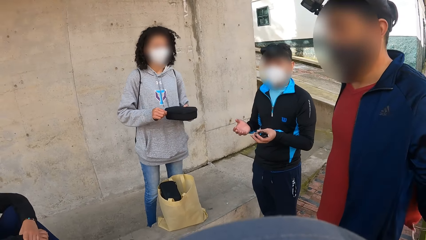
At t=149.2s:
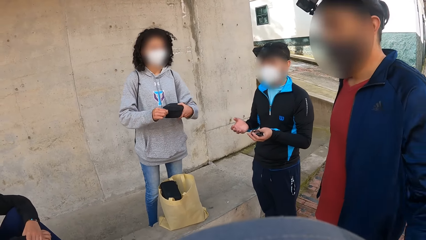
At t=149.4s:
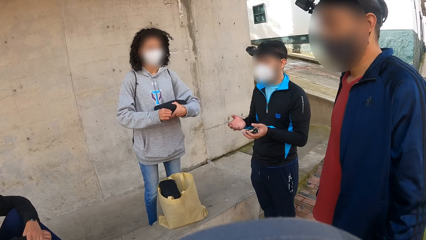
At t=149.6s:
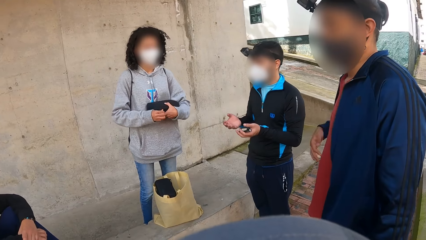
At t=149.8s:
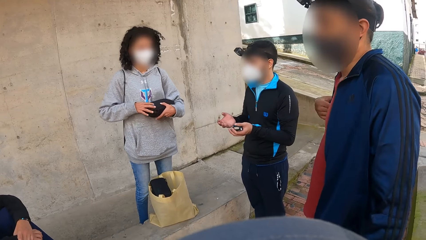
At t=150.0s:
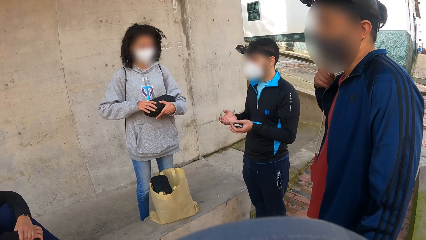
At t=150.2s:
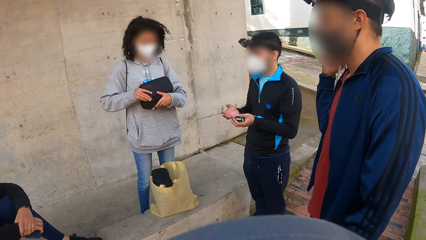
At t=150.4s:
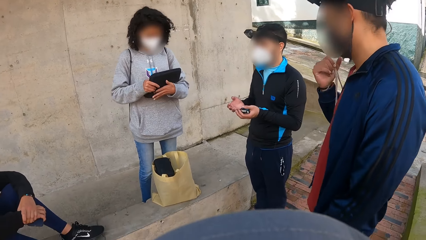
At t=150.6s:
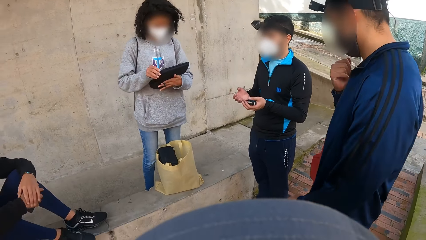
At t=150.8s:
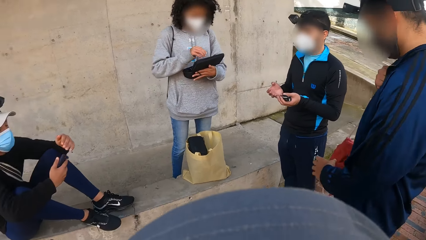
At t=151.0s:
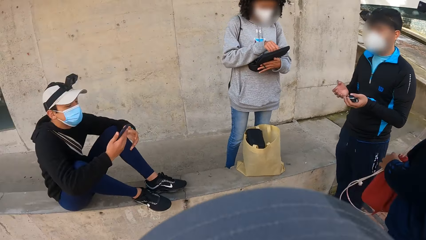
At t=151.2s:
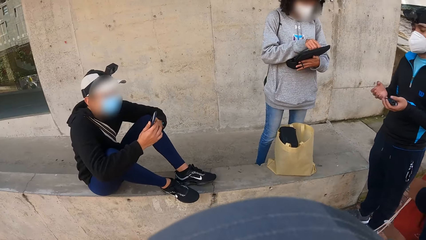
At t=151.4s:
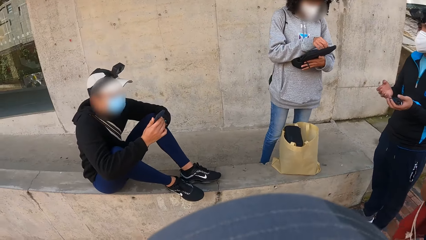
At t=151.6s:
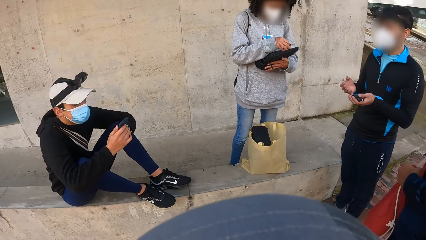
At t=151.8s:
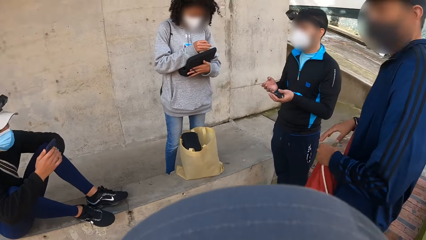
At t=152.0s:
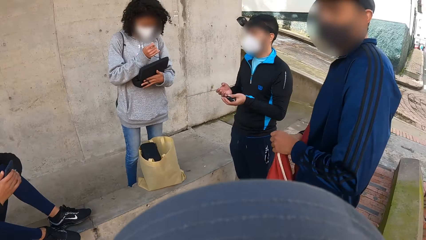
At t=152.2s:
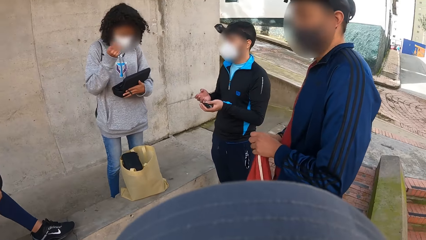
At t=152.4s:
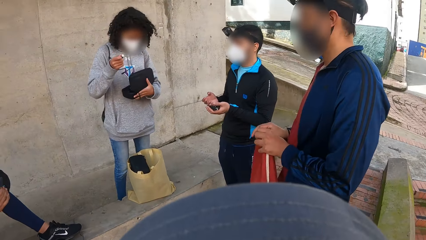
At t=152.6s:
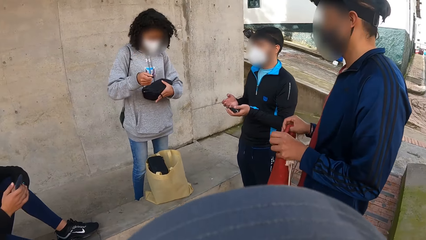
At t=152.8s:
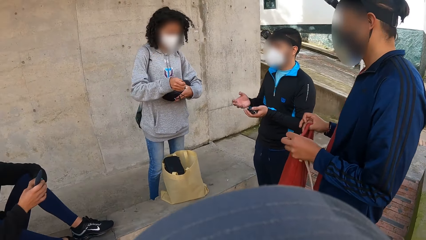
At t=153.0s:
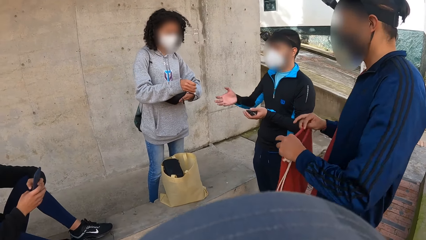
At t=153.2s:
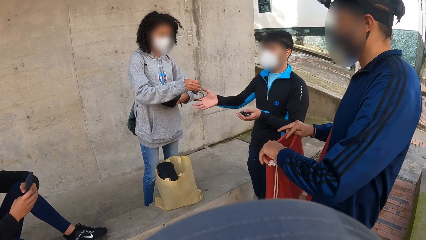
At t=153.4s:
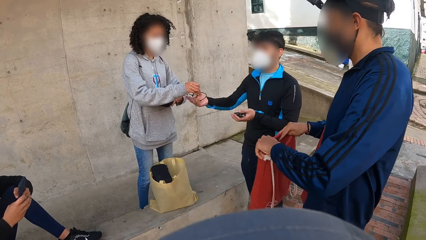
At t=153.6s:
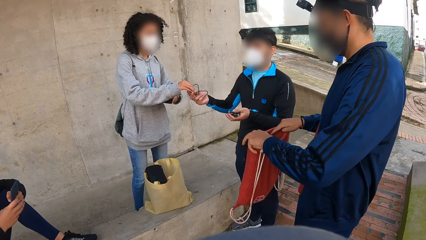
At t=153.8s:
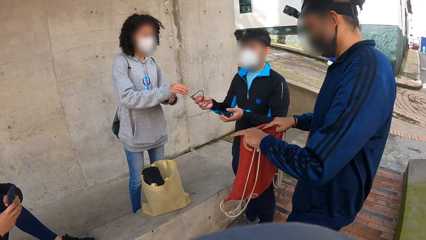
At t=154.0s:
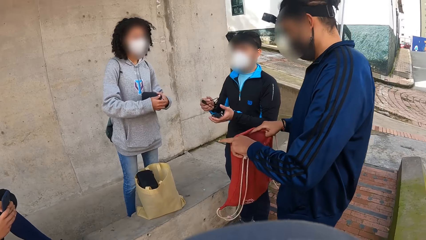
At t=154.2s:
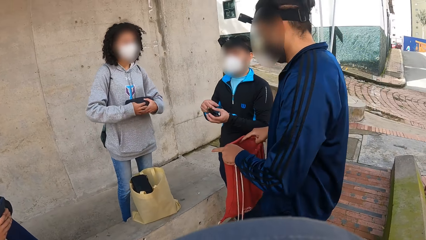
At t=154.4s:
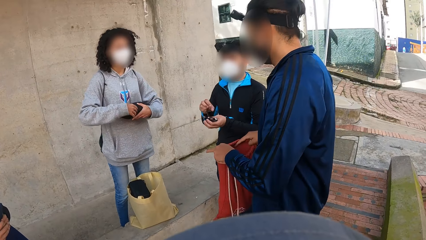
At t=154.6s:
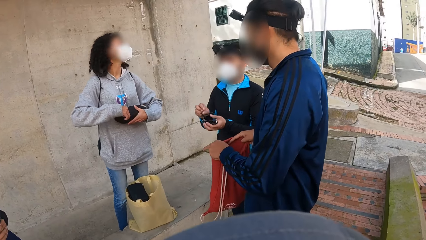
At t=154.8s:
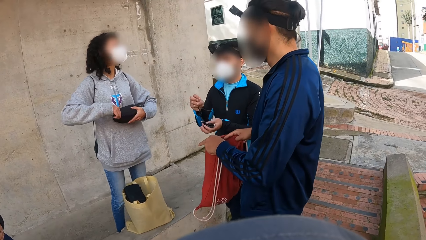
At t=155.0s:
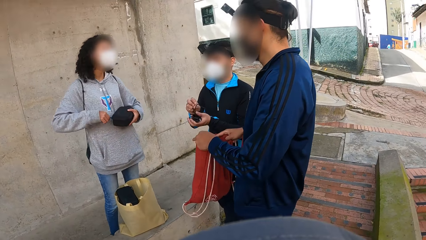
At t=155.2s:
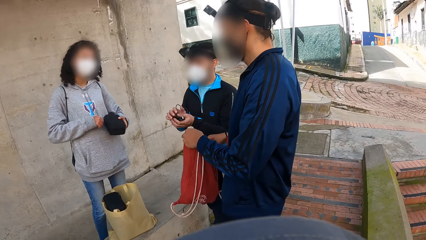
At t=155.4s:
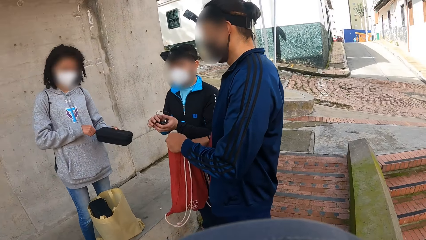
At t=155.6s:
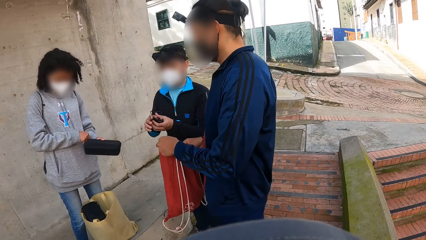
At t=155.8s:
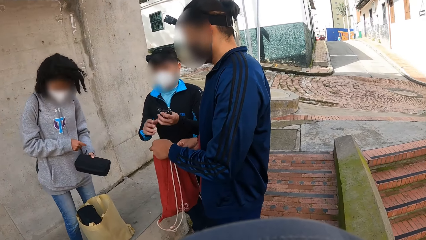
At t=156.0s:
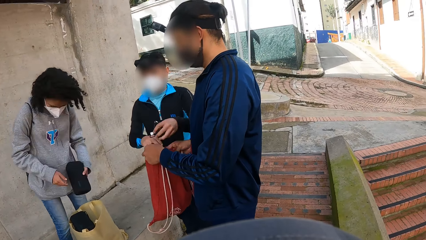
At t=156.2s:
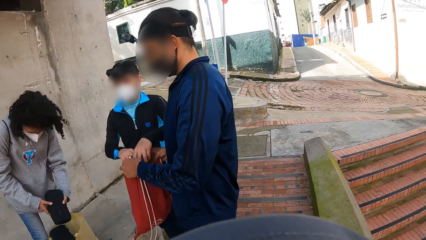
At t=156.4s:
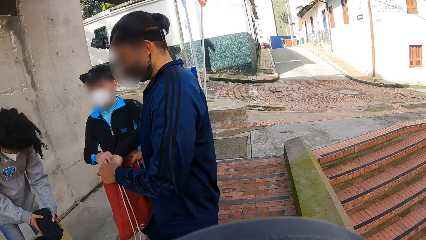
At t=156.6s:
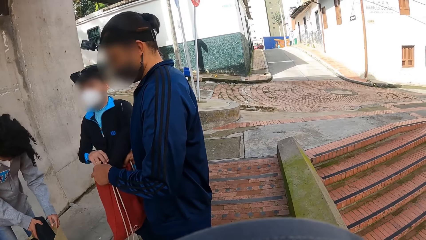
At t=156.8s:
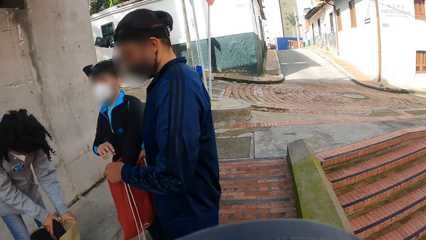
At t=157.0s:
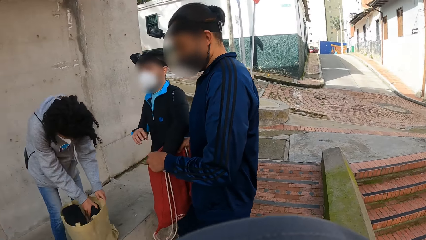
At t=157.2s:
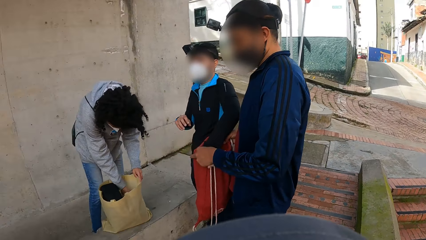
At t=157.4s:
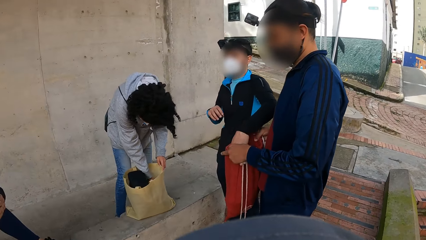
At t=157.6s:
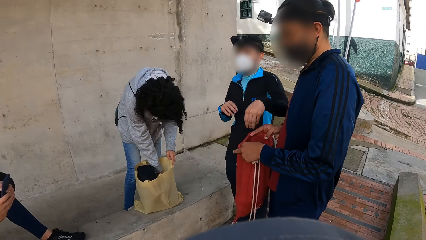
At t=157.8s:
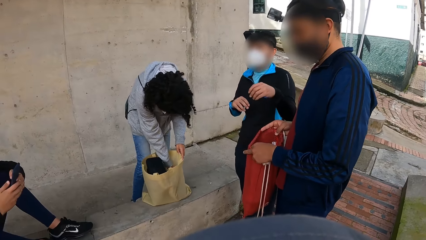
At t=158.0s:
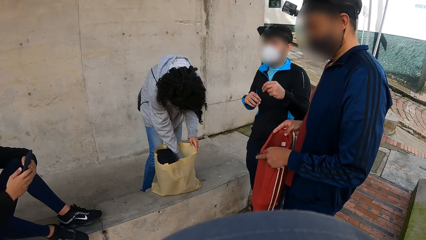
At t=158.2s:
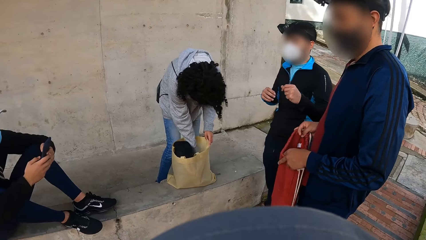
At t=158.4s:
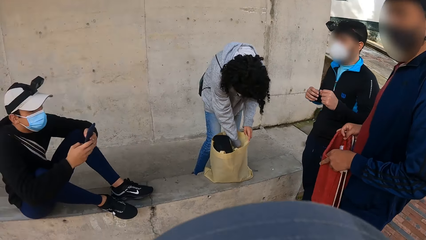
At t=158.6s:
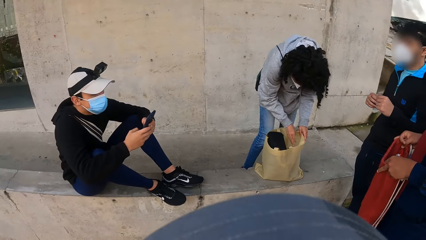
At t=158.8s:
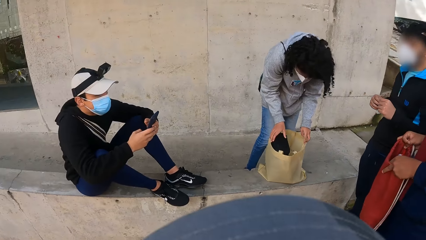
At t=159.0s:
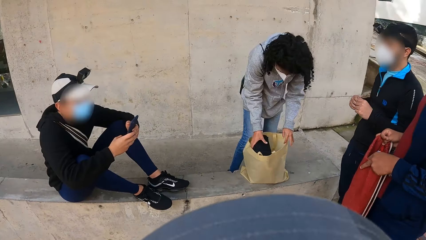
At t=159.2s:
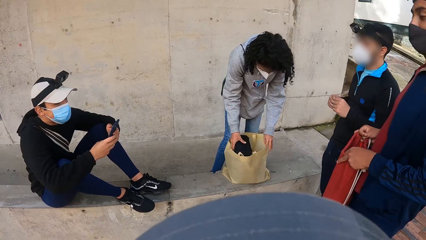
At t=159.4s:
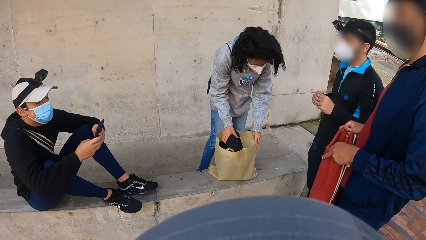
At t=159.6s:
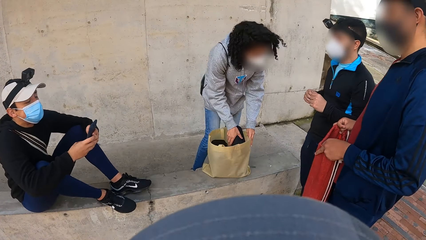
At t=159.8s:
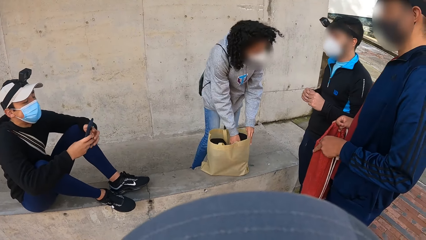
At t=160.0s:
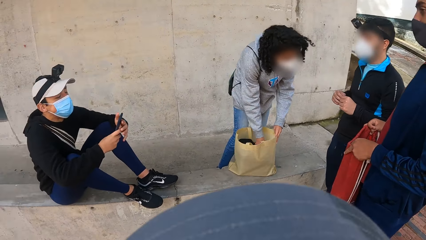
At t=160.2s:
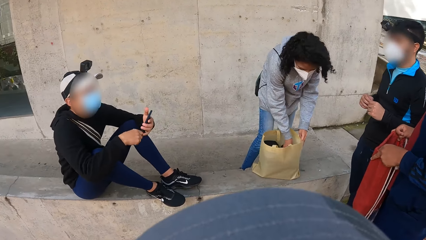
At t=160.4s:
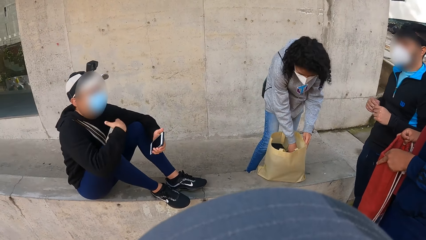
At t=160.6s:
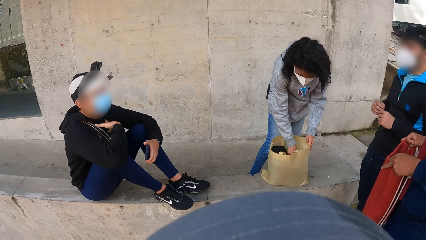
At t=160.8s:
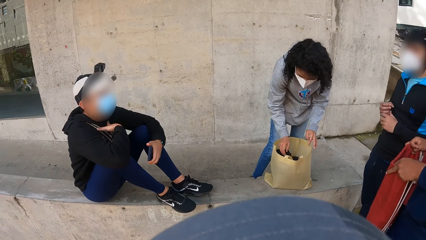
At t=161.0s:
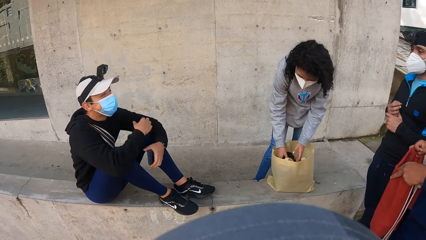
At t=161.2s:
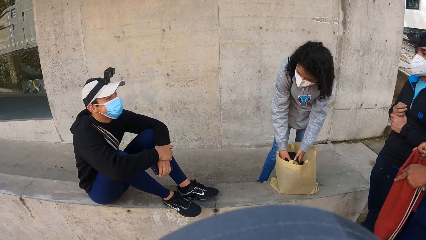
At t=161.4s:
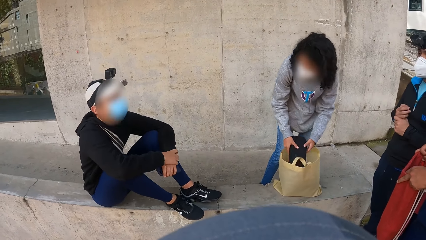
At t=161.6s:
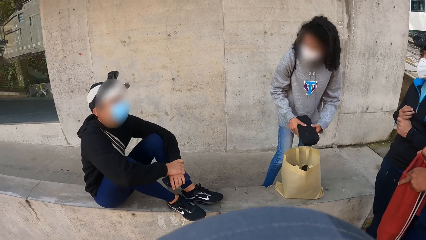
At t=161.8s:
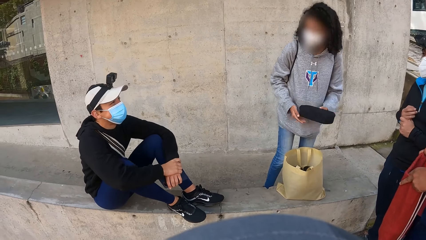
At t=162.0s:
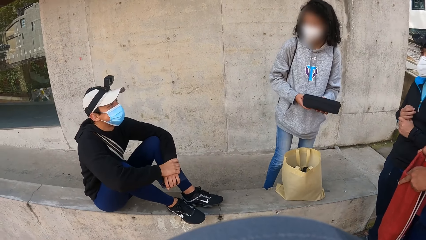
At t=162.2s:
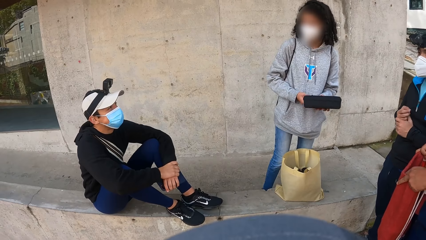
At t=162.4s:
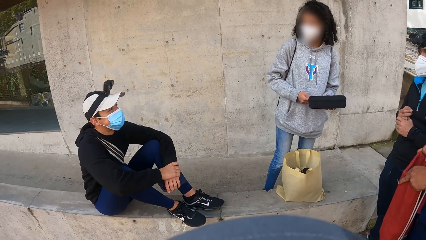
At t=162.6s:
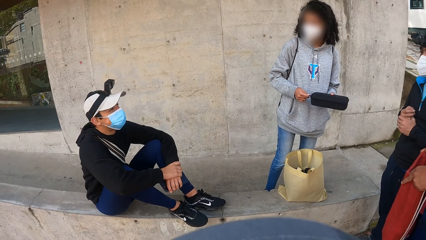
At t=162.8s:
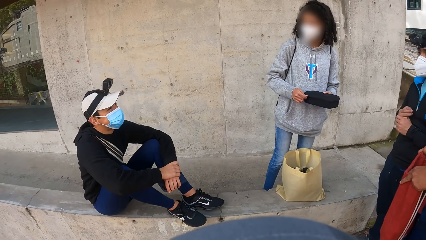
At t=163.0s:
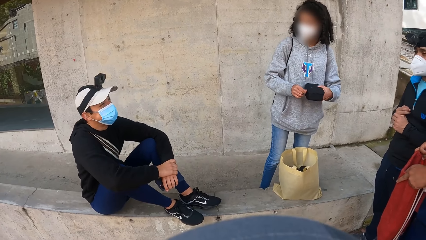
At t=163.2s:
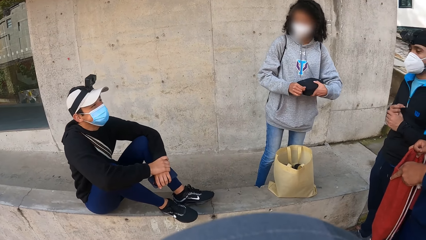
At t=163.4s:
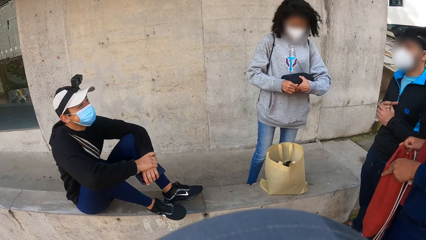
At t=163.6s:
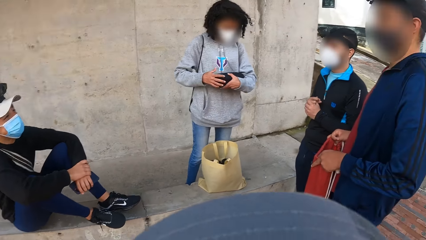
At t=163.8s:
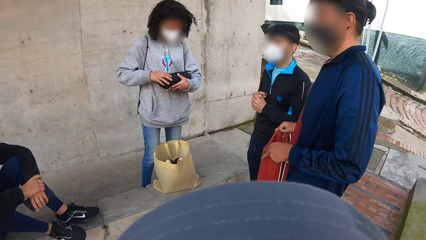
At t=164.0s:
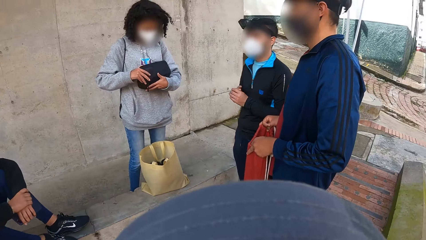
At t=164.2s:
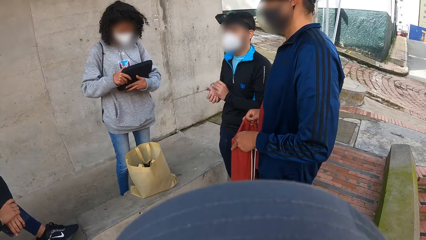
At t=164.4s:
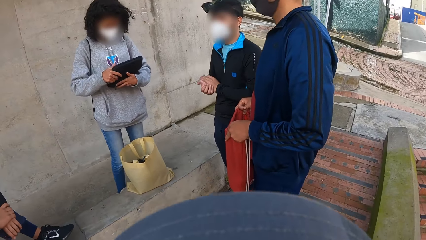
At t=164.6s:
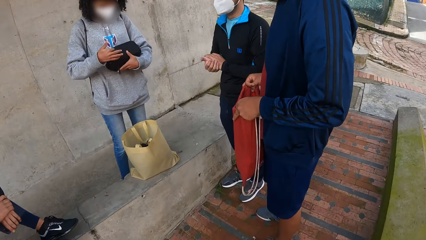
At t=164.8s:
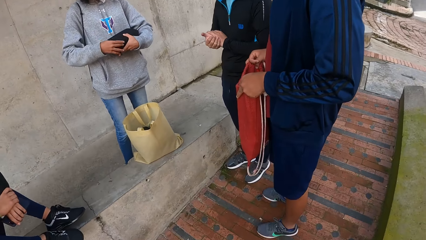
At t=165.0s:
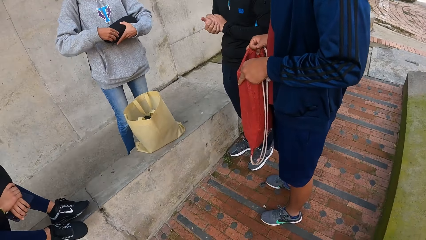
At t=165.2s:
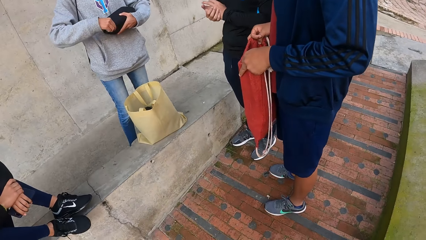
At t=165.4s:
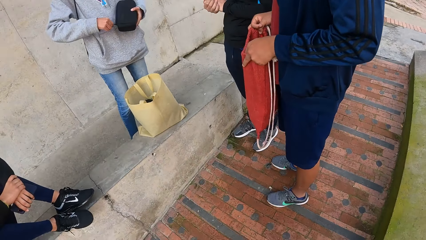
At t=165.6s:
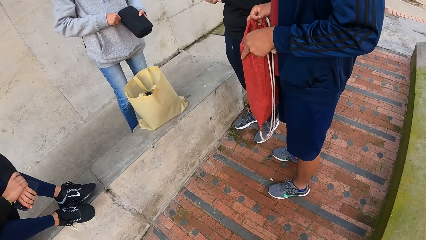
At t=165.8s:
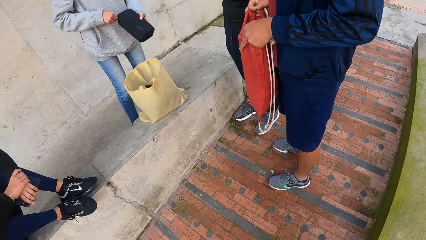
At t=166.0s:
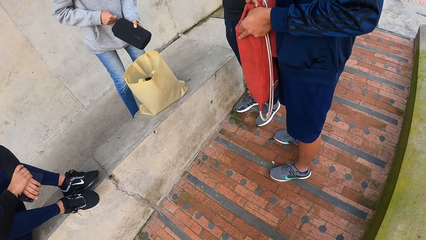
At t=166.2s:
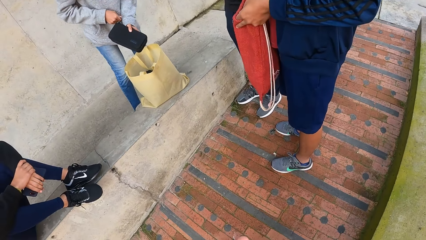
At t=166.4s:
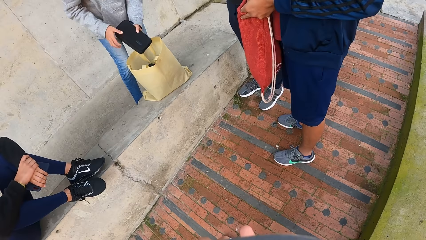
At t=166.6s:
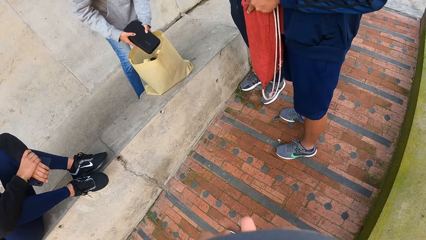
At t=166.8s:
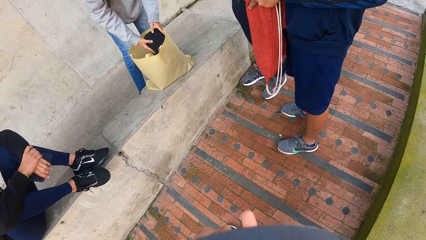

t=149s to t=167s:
The man opens the zip of the purse with his right hand, removes a camera or earphone from the purse with his right hand, and closes the purse with his left hand. Another man opens his bag with his hands. The first man passes the camera to a third man. The third man holds the earphone. The first man closes the zip of the purse with his right hand. The third man drops the camera into the bag in the hands of the second man with his left hand. The first man inserts the purse or black bag into the bag with his right hand. The camera wearer looks at the first man. The first man adjusts a purse in the bag with his right hand, picks a purse from the bag with his hands, opens the zip of the purse with his right hand, holds the black bag, opens the purse with his right hand, closes the purse with his right hand, and closes the zip of the purse with his right hand.
